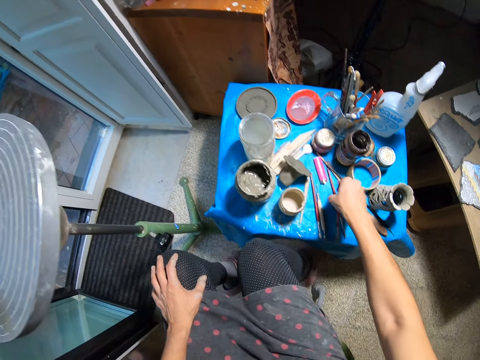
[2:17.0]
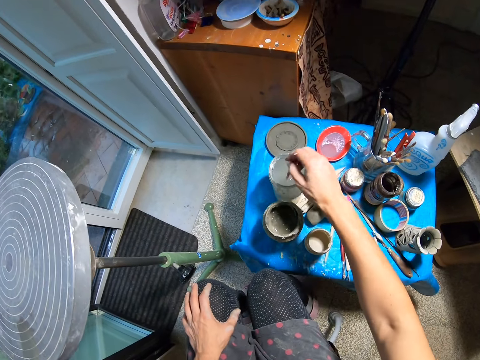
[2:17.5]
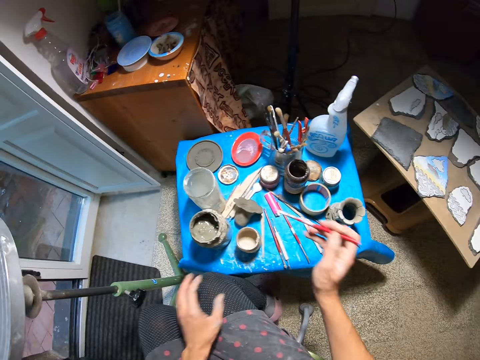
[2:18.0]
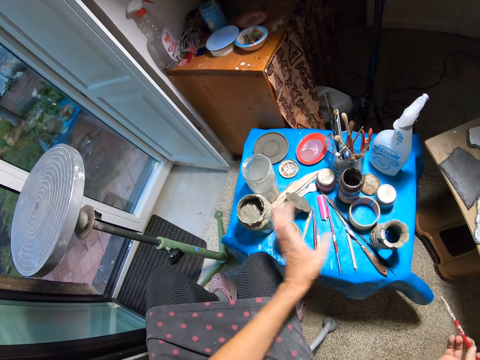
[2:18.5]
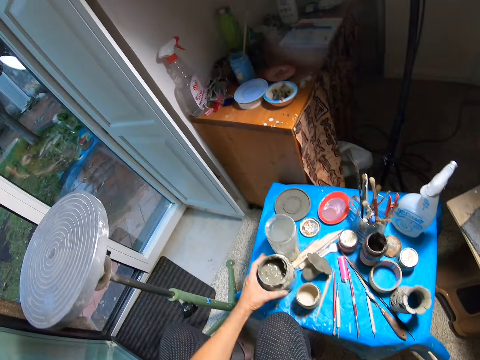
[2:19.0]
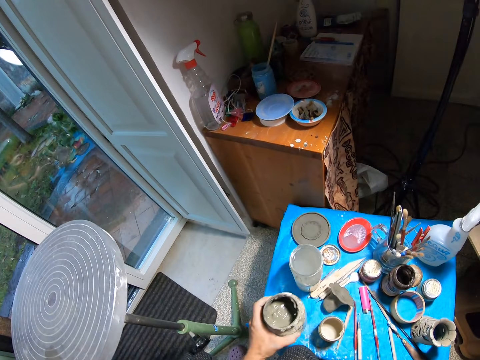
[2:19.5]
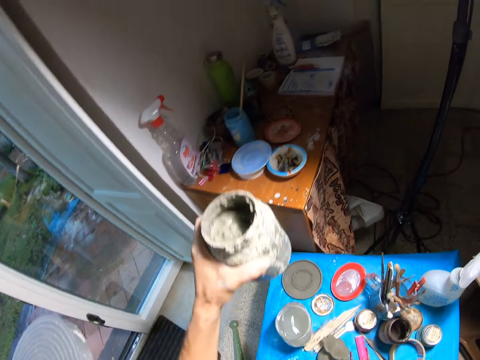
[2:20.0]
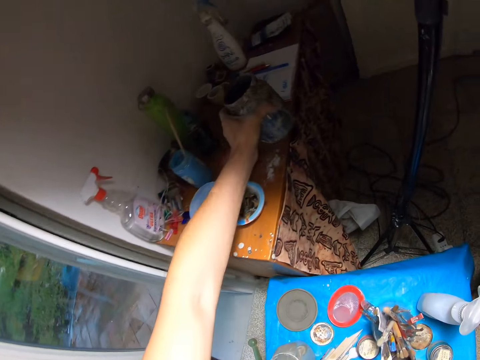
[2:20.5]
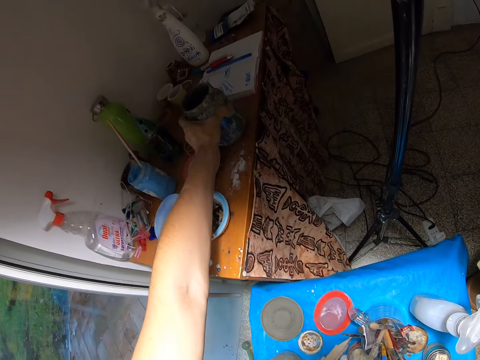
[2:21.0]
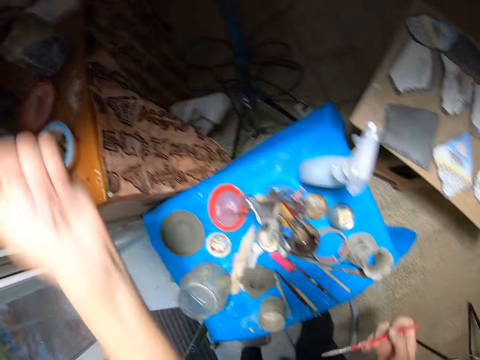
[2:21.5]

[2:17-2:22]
The camera wearer takes the painting brush from the table. He inserts the brush into the white container with his right hand. He stirs the content of the white container with the brush in his right hand. He carries the paint container on the table with his left hand. He drops the paint container on the table with his left hand.

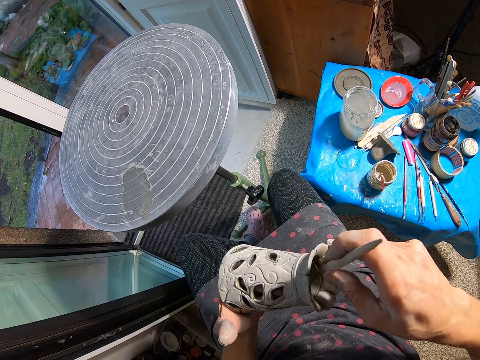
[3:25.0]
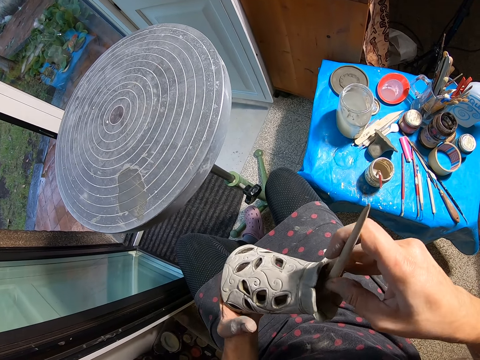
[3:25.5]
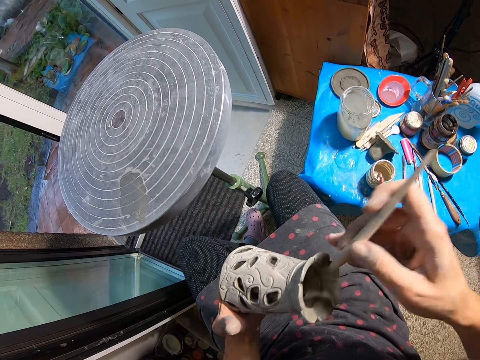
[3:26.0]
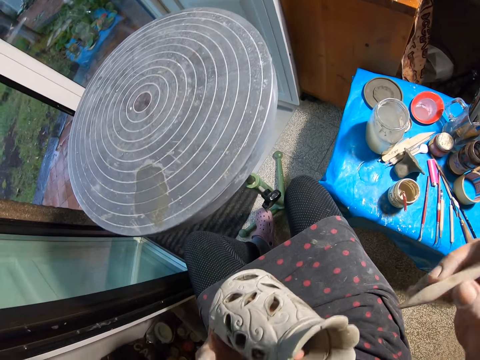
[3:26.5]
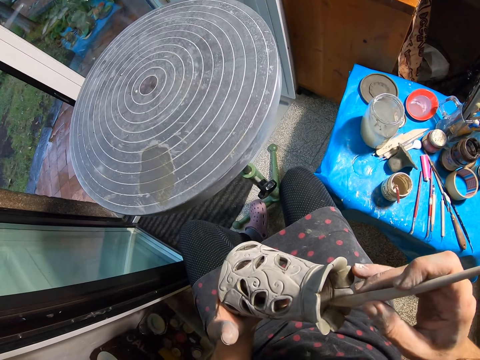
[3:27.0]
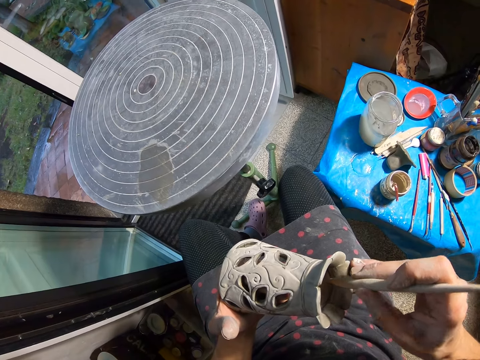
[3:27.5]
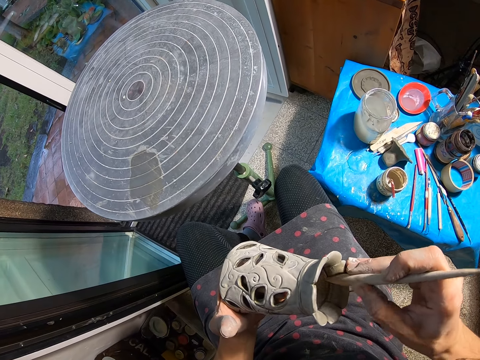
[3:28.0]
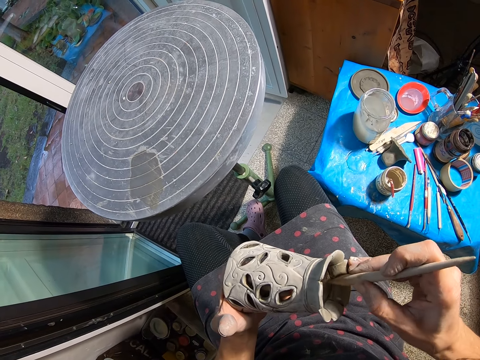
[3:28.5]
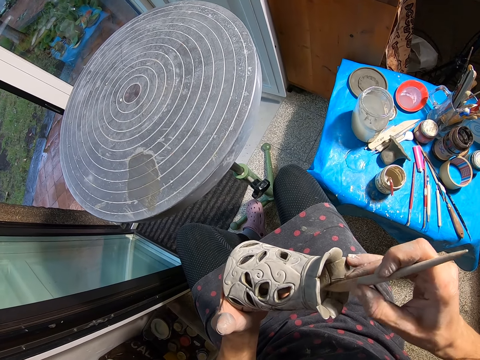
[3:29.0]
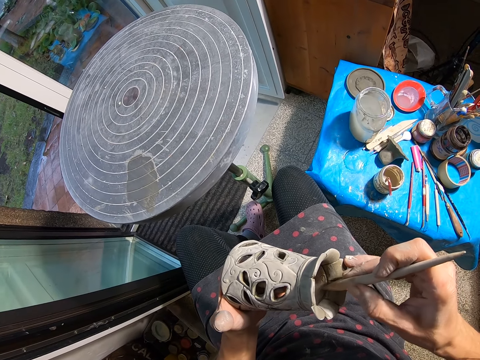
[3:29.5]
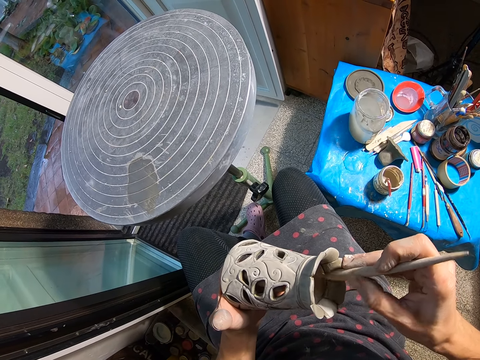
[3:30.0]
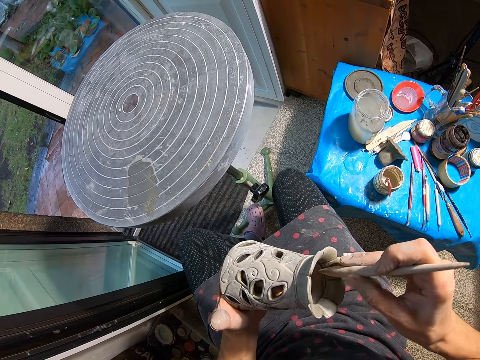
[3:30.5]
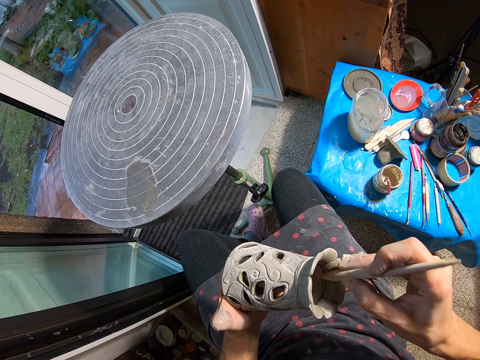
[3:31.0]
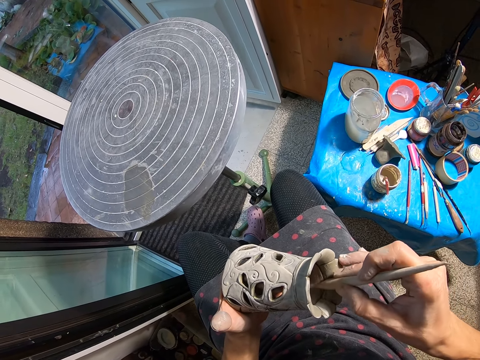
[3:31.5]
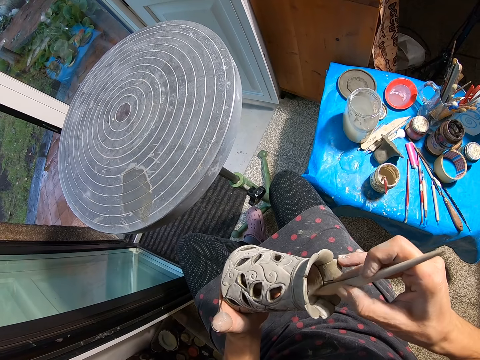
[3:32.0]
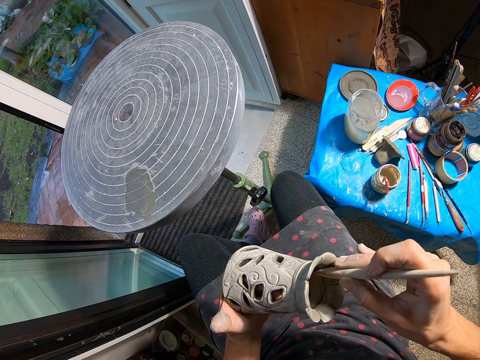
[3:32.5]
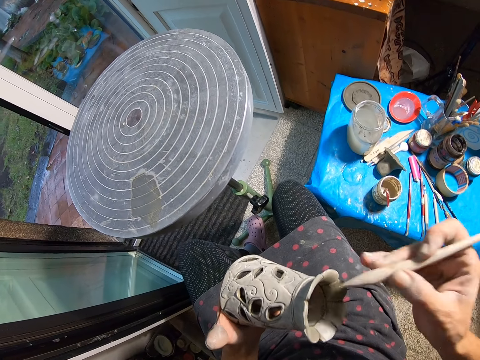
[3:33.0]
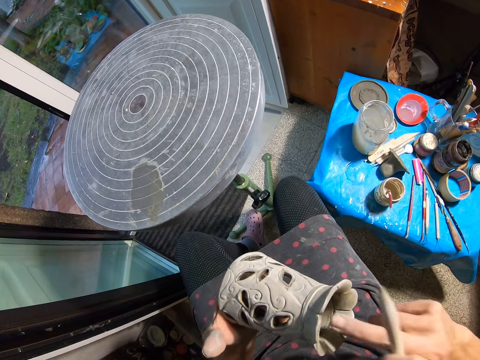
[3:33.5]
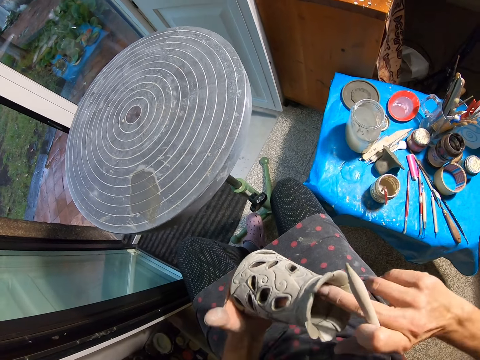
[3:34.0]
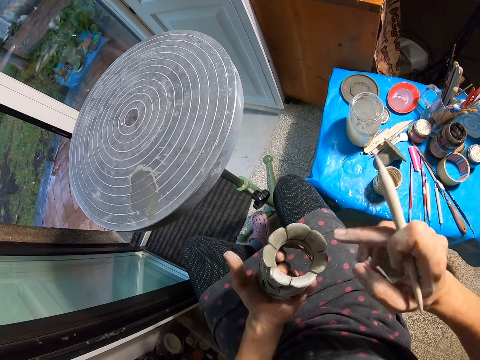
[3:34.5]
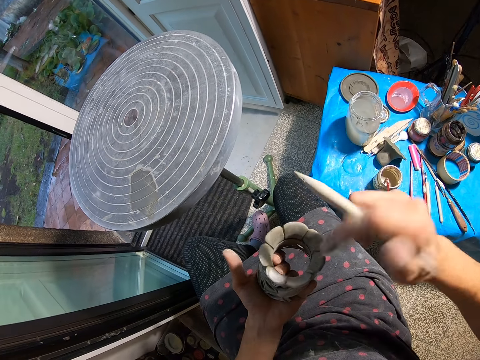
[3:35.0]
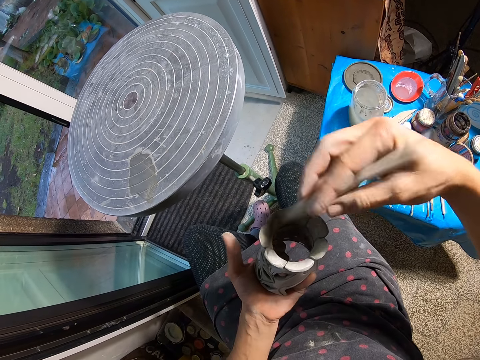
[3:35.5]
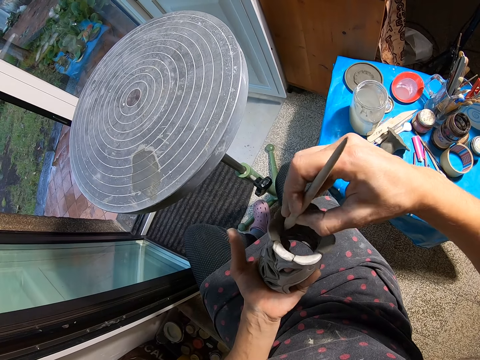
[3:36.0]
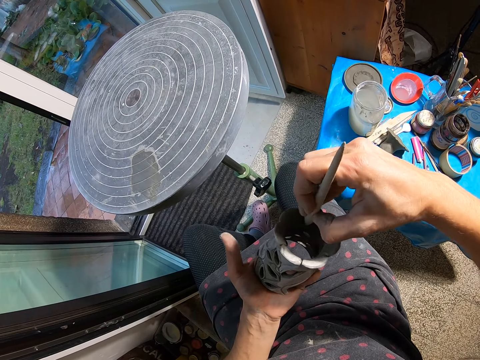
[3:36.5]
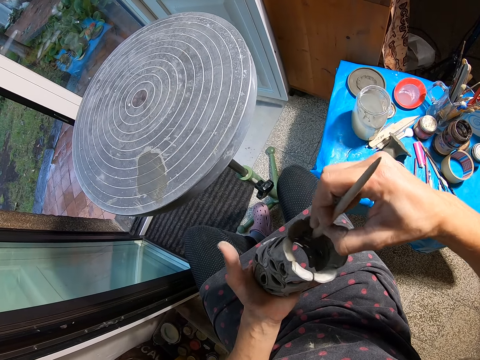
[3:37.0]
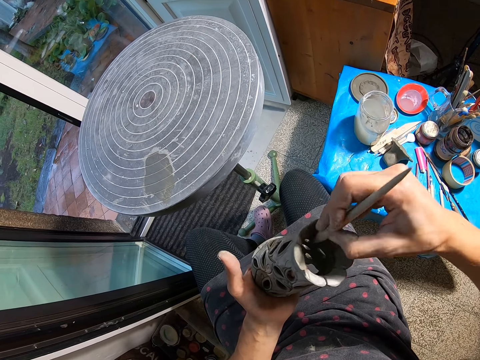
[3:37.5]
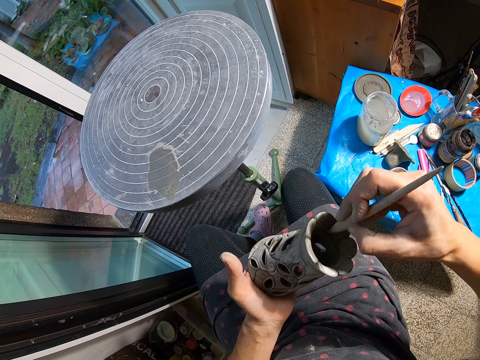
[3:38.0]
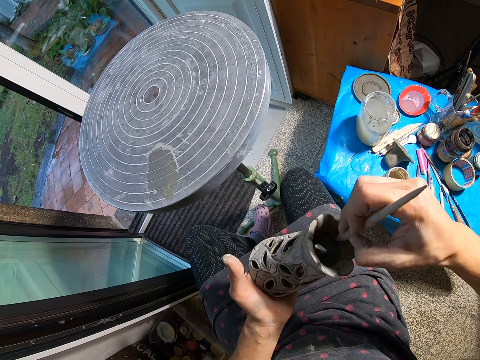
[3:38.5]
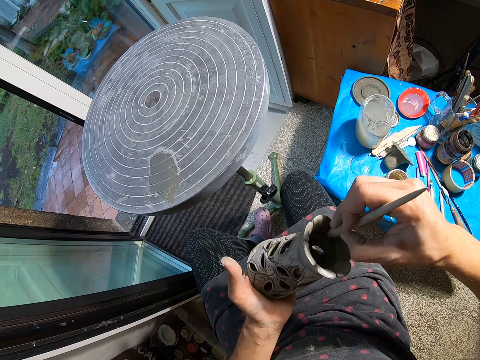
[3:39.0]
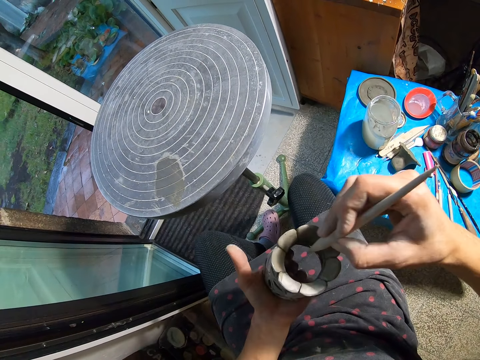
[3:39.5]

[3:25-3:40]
The camera wearer blows the craft in his left hand with air from his mouth. He marks the inside of the craft with the bamboo reed pottery pen in his right hand. He blows the craft in his left hand with air from his mouth. He cleans the inside of the craft with his right middle finger. He marks the inside of the craft with the bamboo reed pottery pen in his right hand.

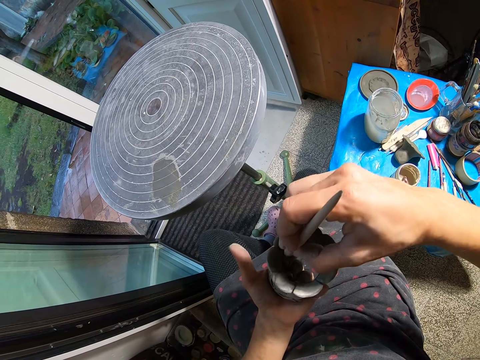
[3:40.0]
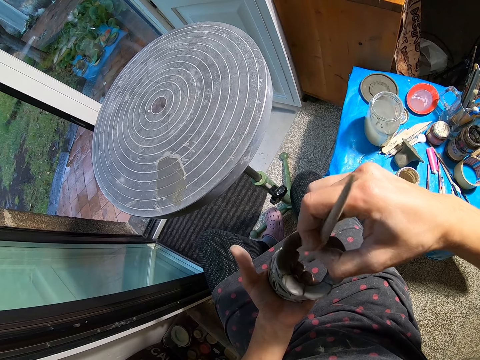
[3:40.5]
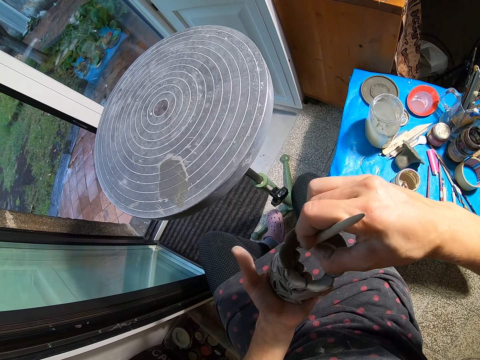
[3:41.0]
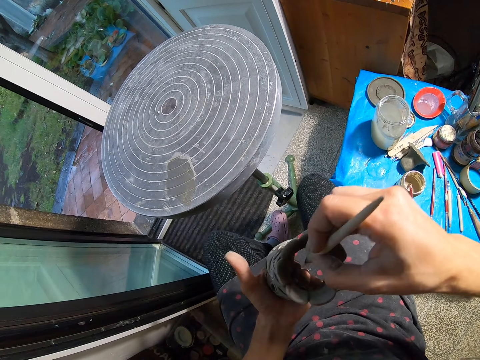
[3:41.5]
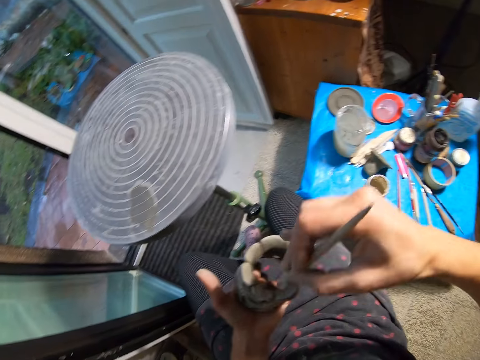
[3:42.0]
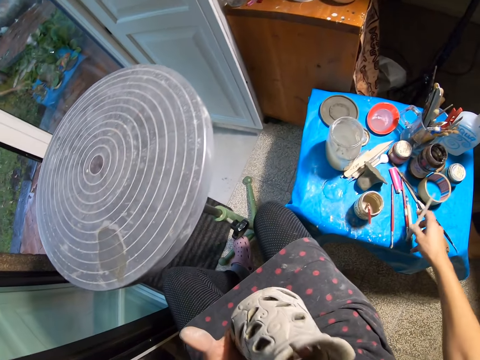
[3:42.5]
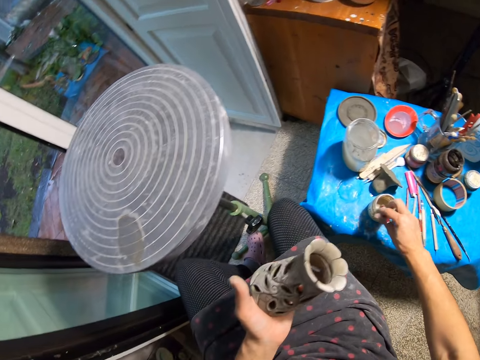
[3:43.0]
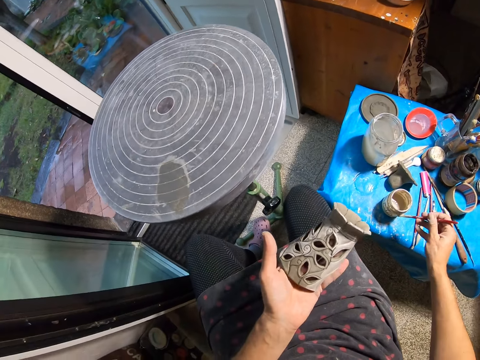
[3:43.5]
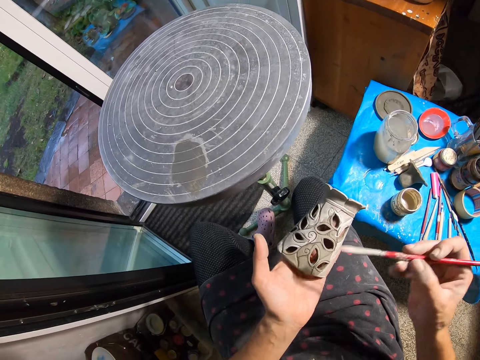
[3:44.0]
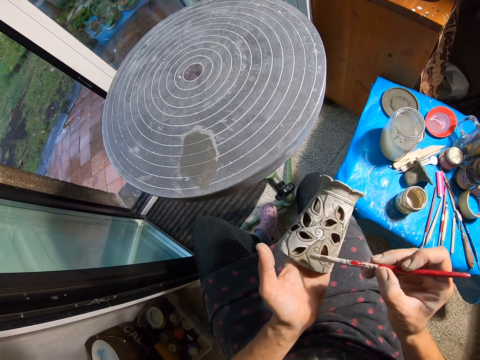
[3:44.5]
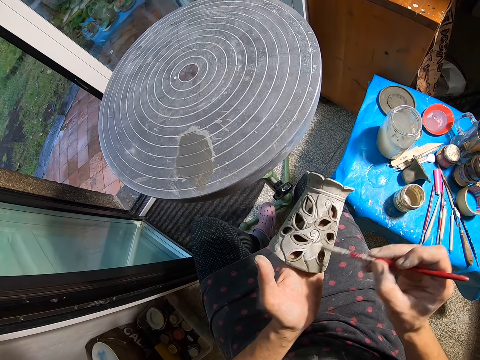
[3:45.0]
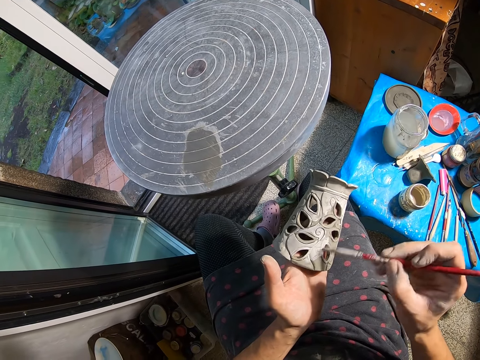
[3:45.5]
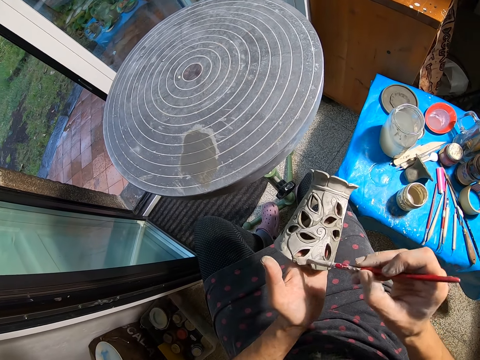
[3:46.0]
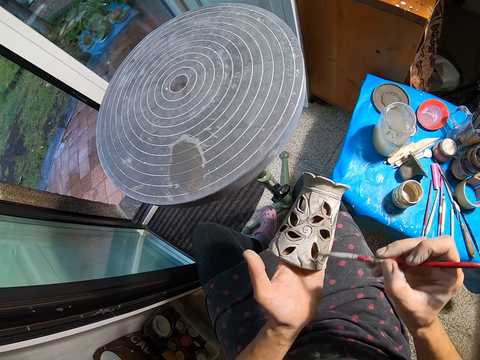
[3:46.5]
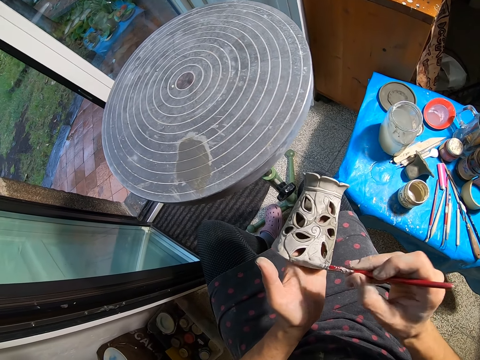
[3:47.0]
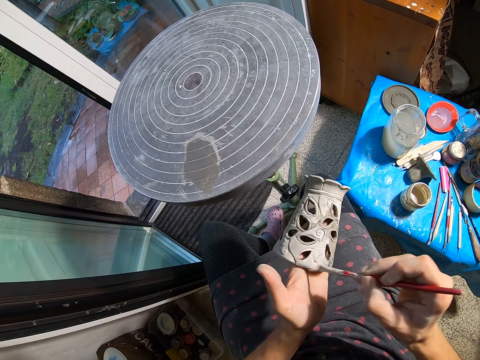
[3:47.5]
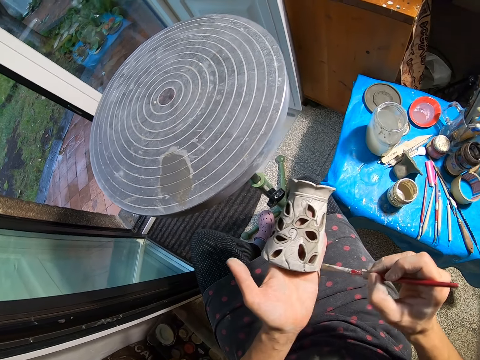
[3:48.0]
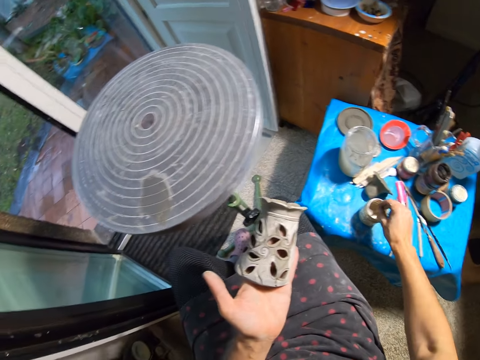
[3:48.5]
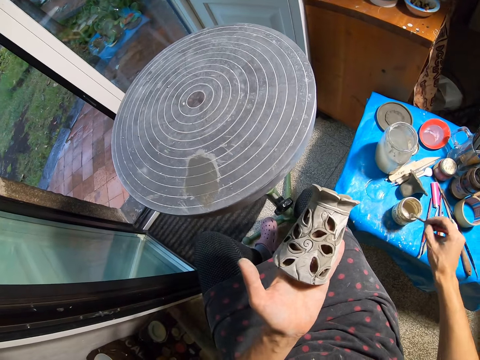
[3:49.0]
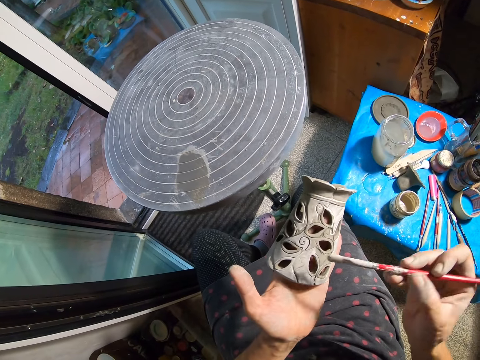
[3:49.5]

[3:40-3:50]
The camera wearer blows the craft in his left hand with air from his mouth. He drops the bamboo reed pottery pen on the table with his right hand. He takes the brush in the container with his right hand. He paints the craft with the brush in his right hand. He inserts the brush into the container with his right hand.
